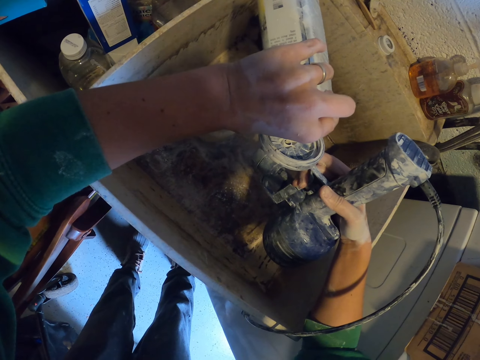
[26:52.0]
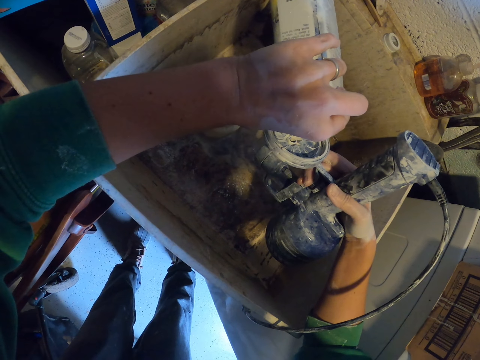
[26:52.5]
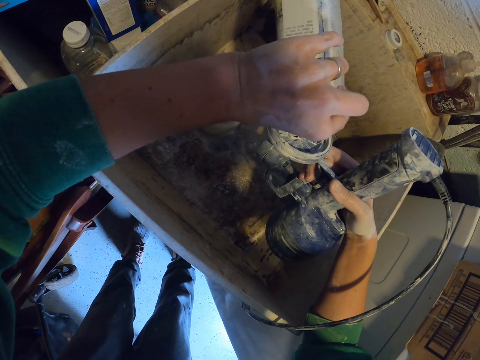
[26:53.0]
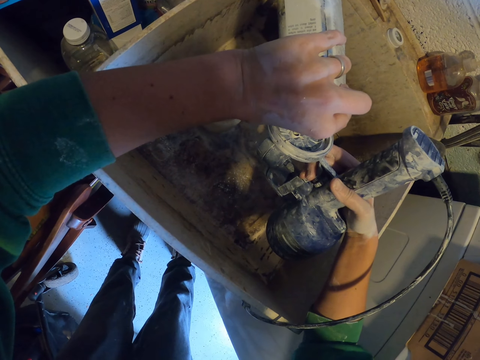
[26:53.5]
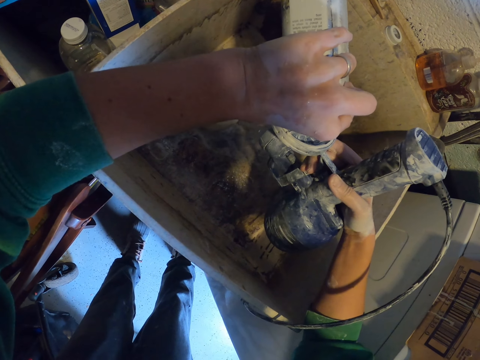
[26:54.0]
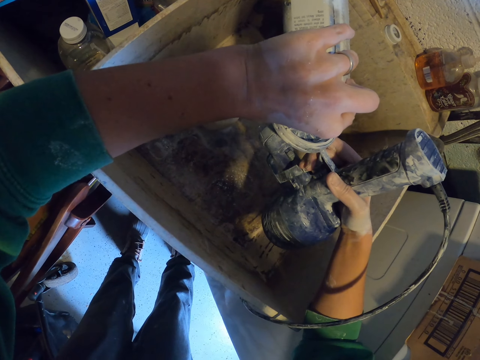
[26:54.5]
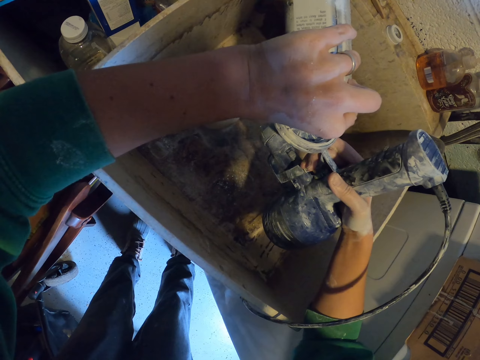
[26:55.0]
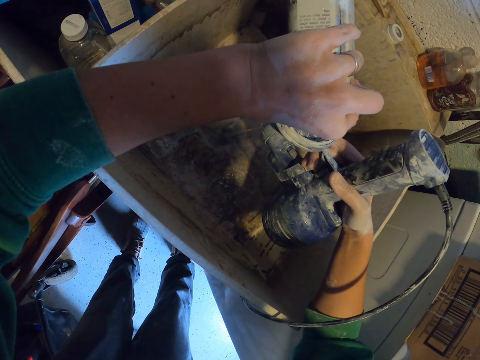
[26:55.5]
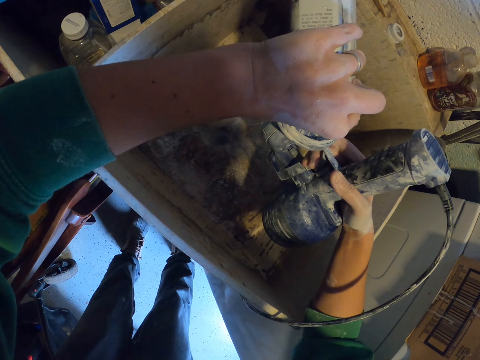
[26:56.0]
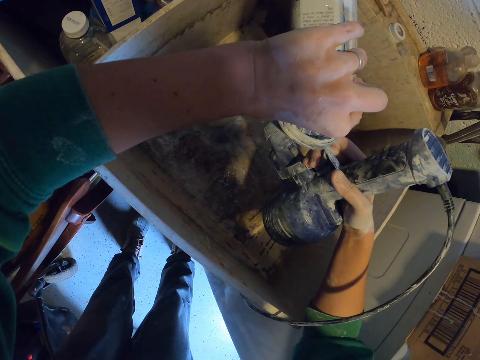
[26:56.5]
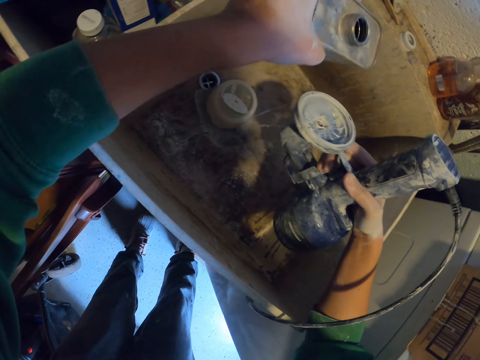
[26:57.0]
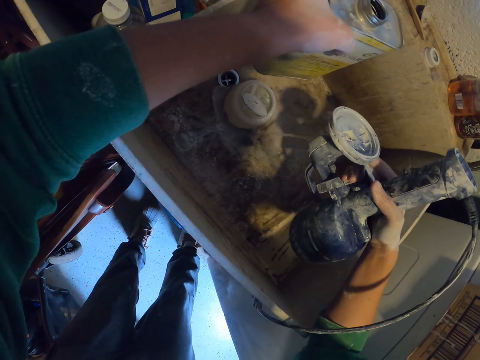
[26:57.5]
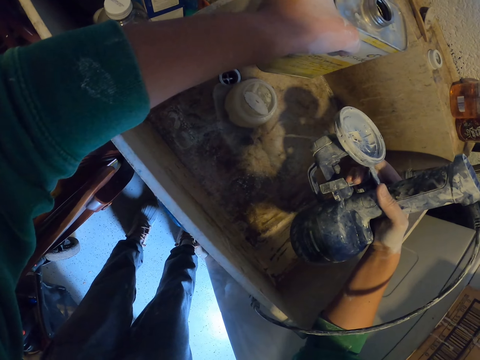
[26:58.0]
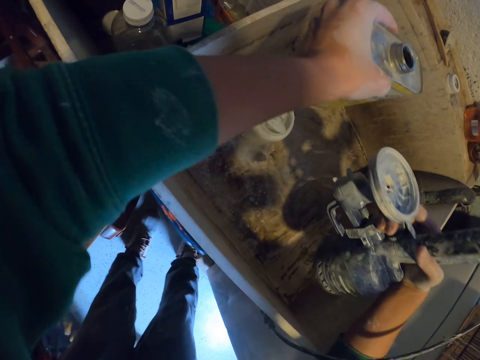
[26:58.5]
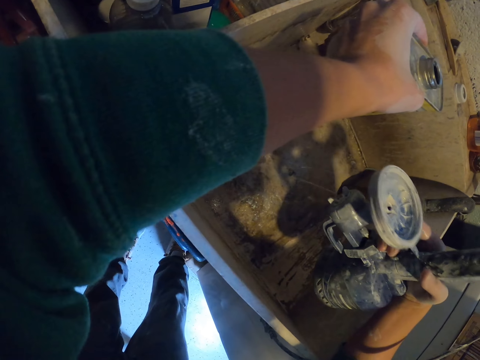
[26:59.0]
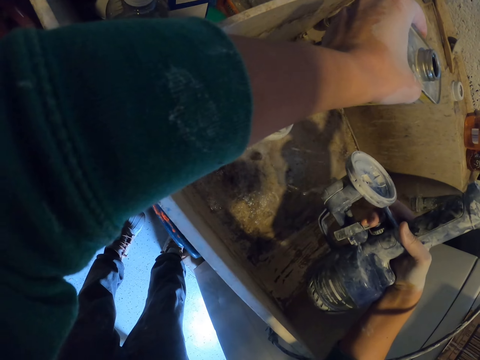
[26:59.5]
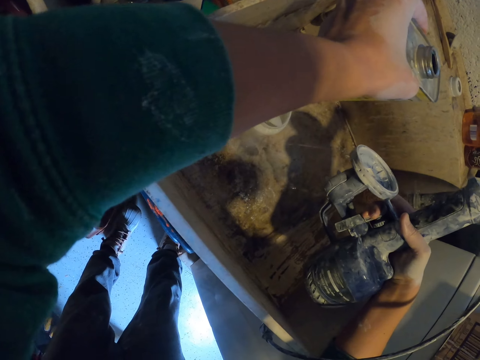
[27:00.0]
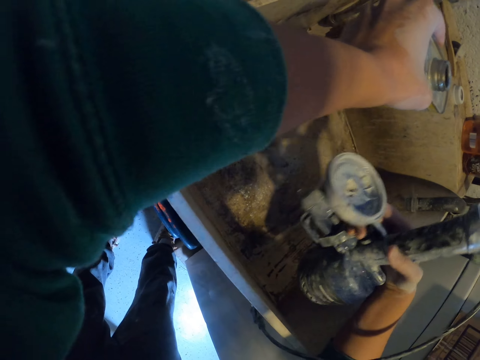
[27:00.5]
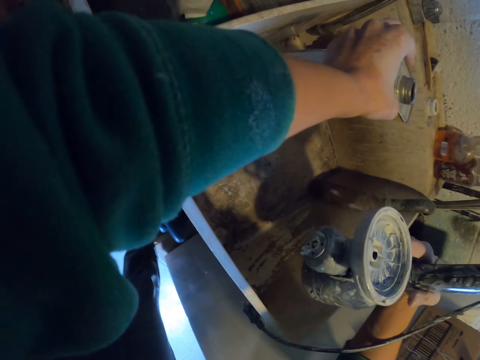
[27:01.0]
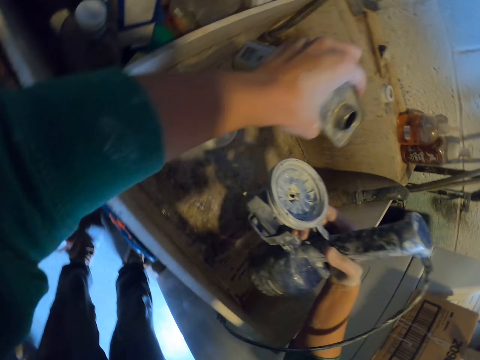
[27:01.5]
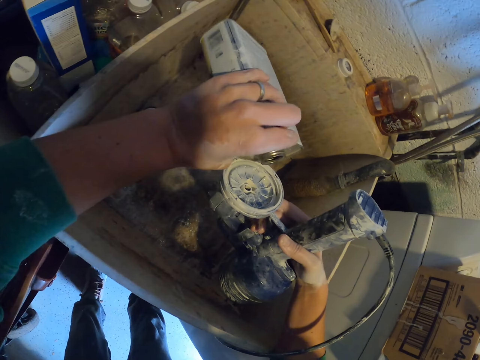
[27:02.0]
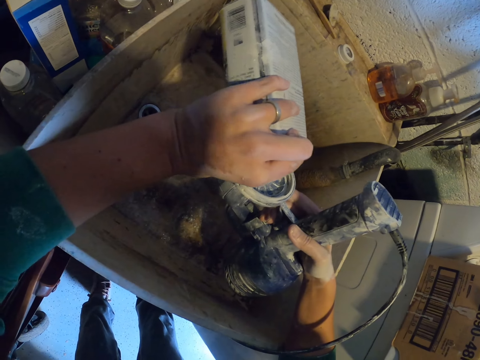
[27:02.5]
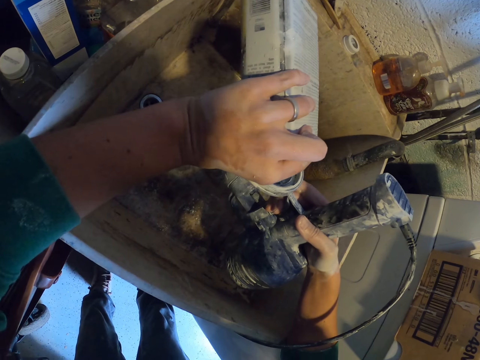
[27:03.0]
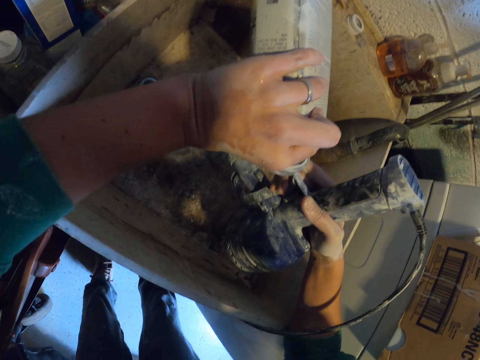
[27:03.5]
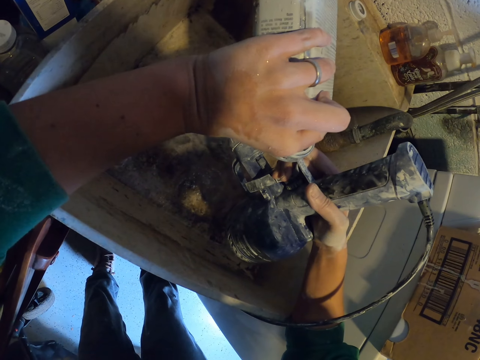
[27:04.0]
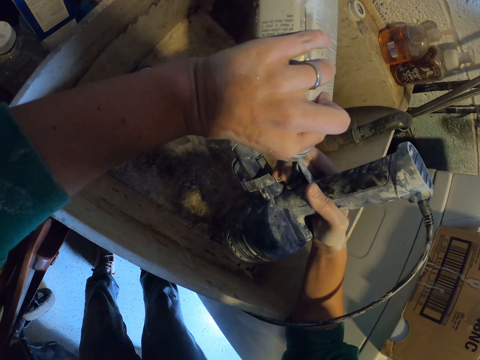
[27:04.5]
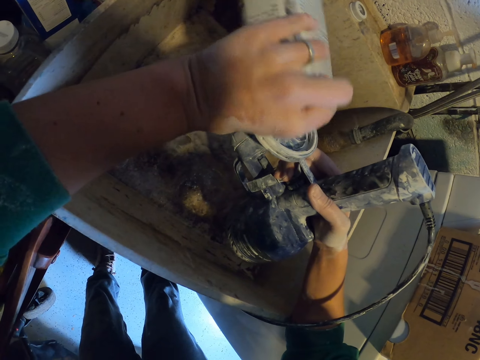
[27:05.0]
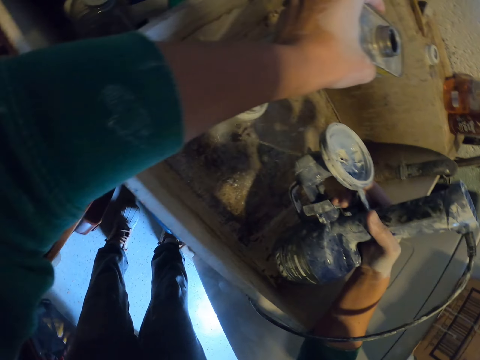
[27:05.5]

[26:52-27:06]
The camera wearer pours a liquid in a paint spray gun. They hold the can of liquid, move the plastic in the container, pour the liquid from the paint spray gun, and pour the liquid in the paint spray gun.

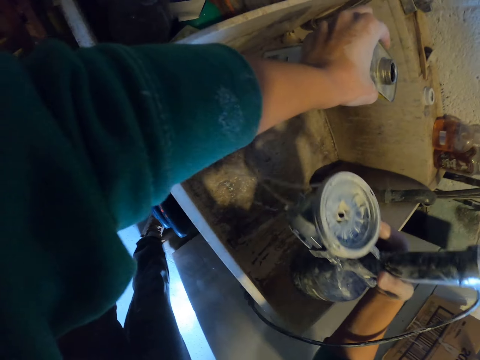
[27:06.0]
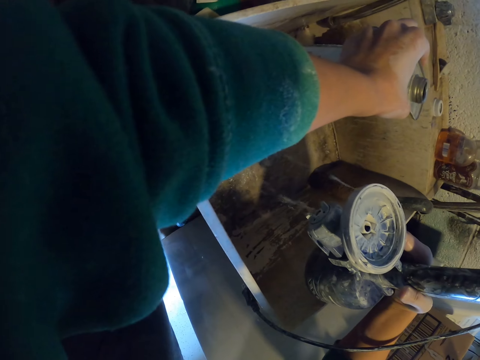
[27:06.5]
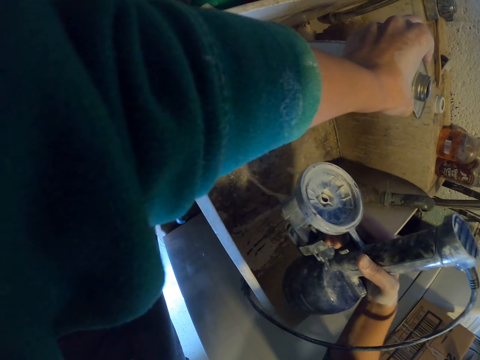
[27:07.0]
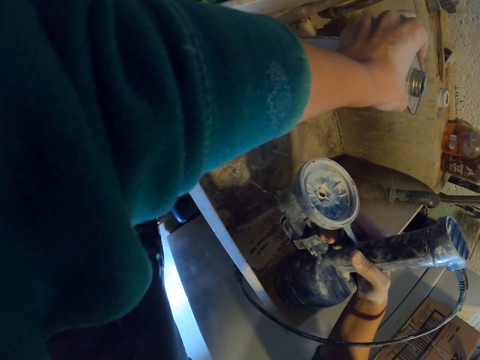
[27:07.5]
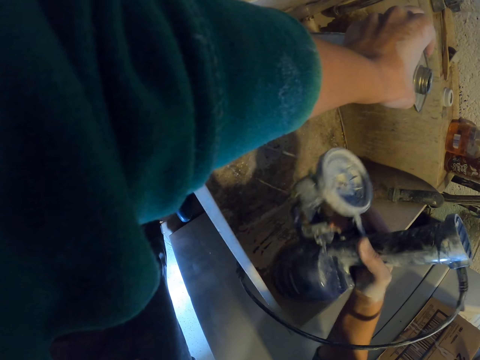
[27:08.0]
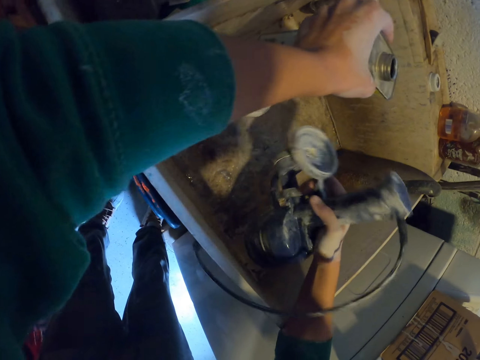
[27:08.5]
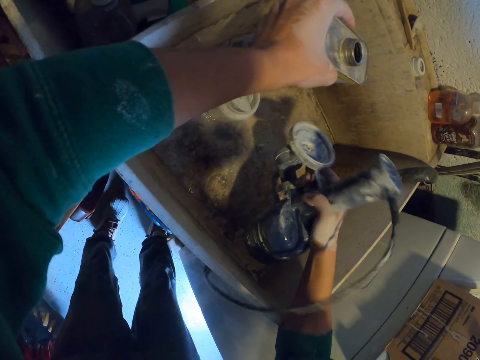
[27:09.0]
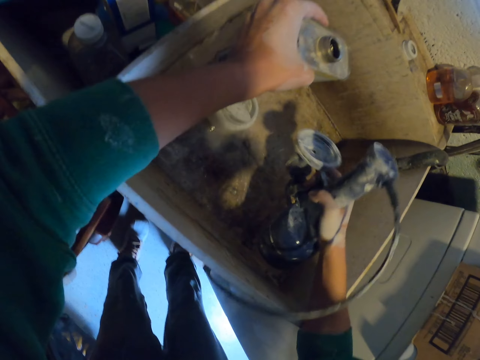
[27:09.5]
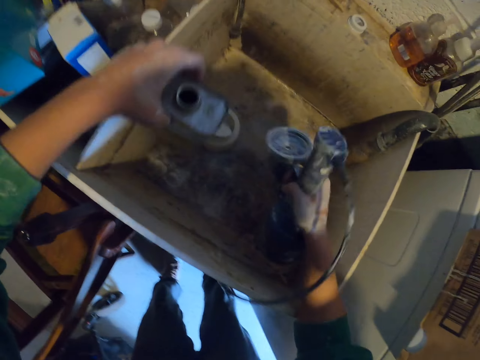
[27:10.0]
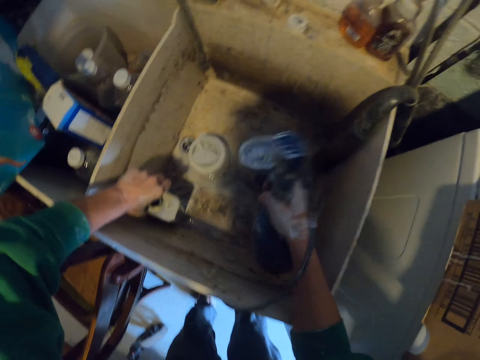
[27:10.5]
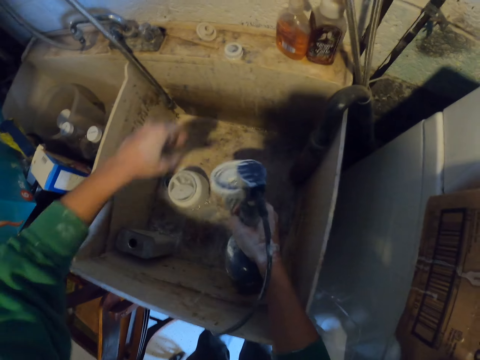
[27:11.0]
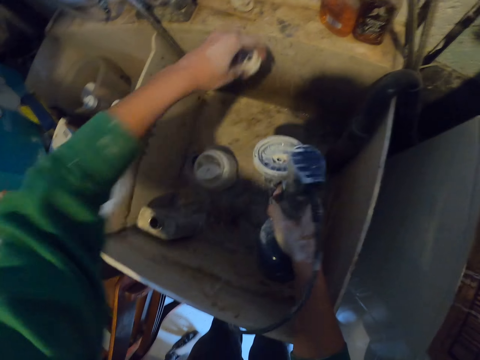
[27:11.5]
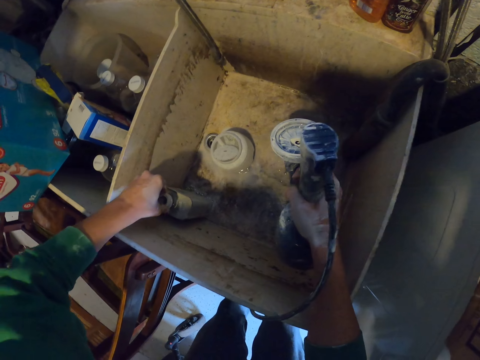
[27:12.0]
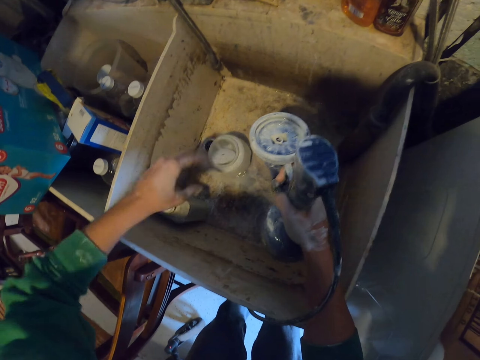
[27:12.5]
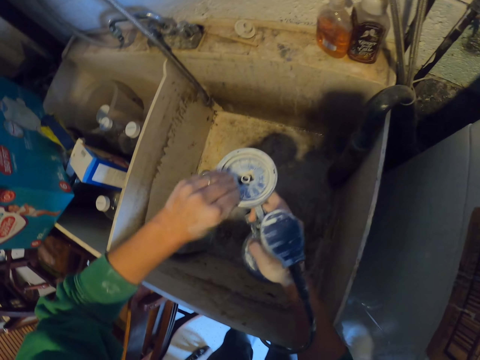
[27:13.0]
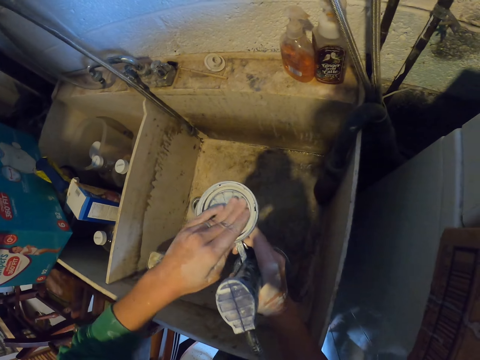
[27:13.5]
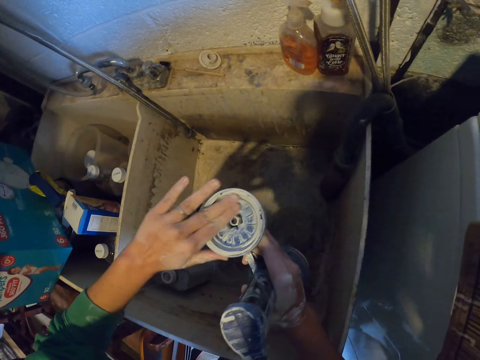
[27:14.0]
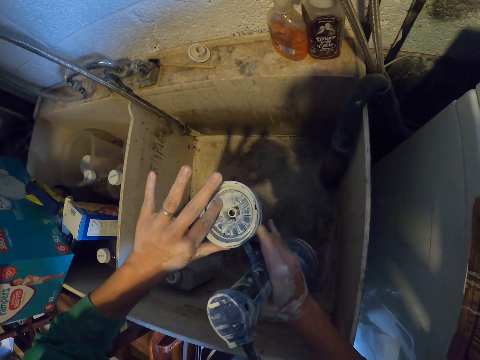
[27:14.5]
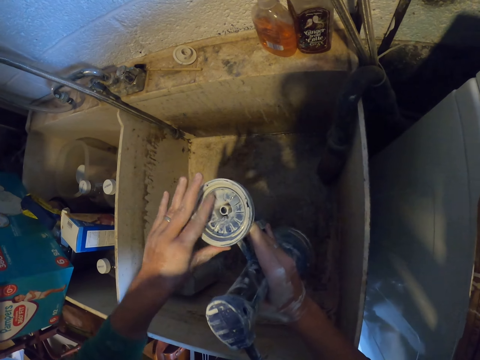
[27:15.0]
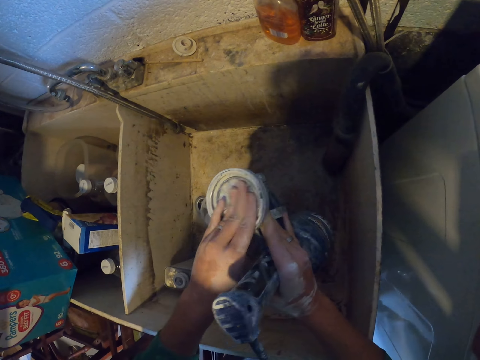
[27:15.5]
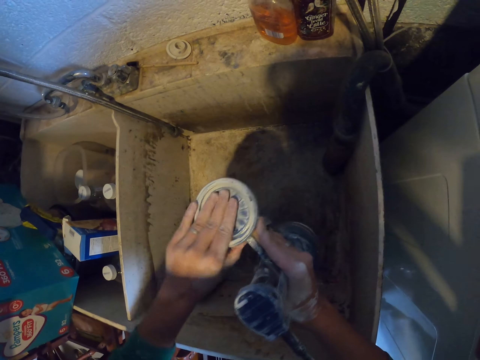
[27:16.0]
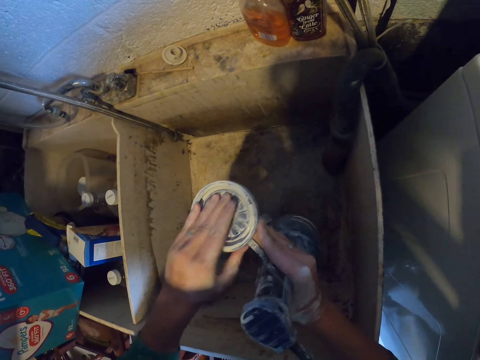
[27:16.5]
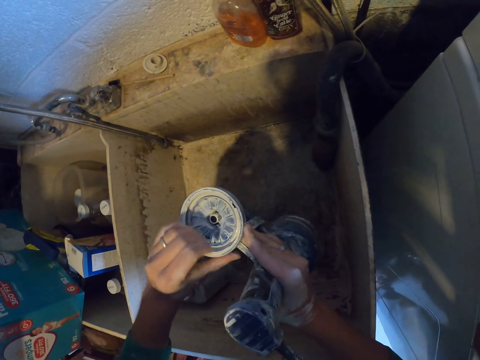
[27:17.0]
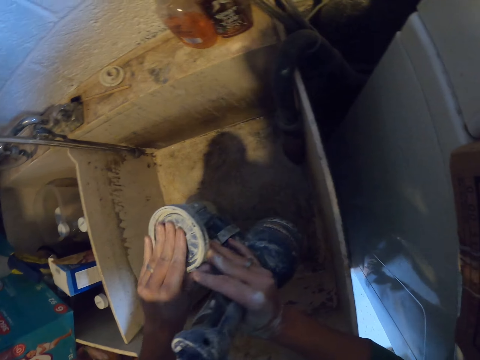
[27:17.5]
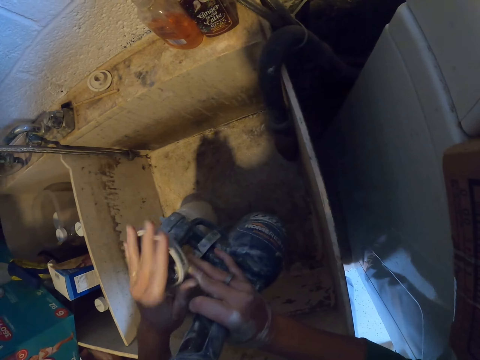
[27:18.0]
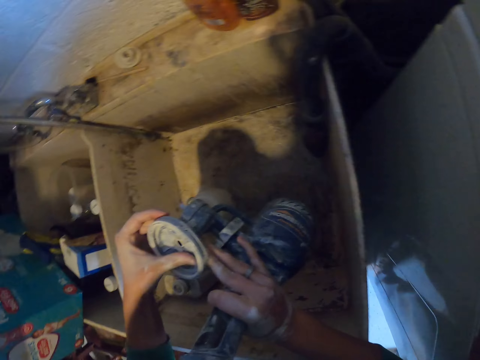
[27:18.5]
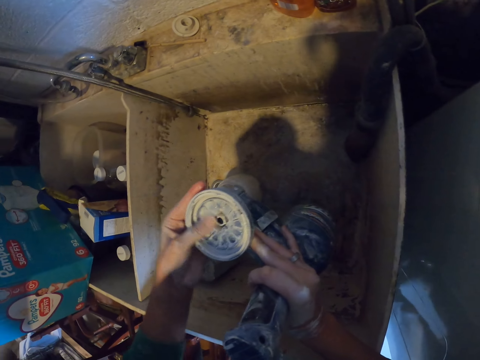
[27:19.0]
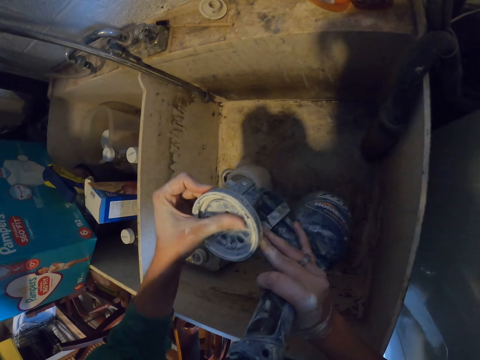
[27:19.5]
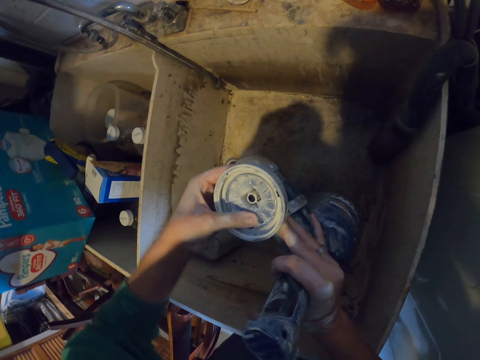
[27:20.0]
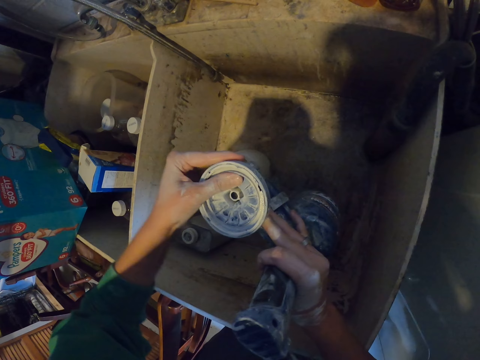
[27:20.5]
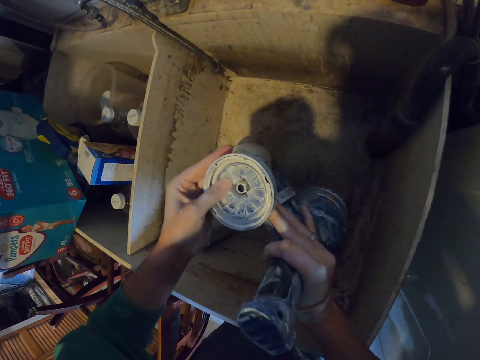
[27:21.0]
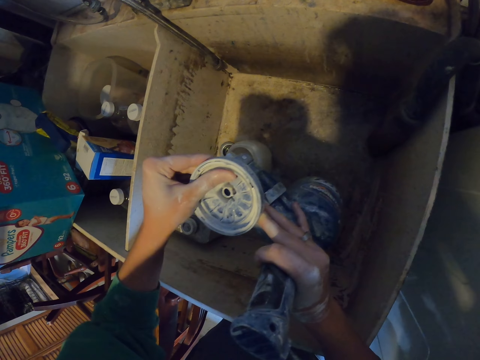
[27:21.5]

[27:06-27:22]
The camera wearer holds the can of liquid, pours a liquid from a paint spray gun, and shakes the paint spray gun. They put down a jerrycan tin, pick up a lid on a sink, shake the paint spray gun, close the jerrycan tin with the lid, and apply liquid on the paint spray gun with a hand.
